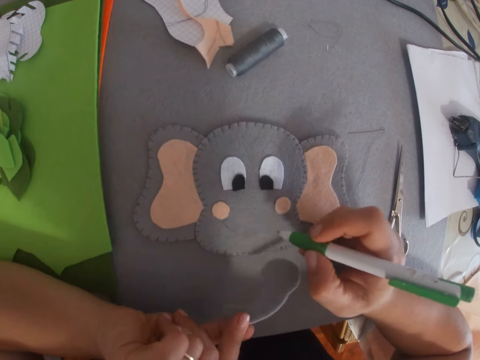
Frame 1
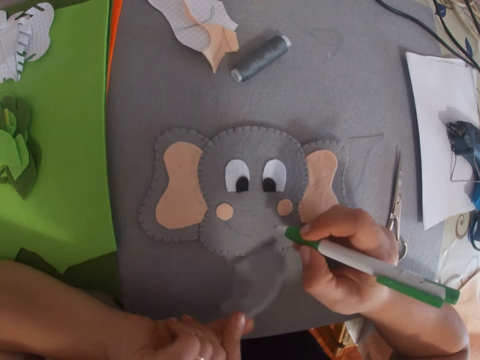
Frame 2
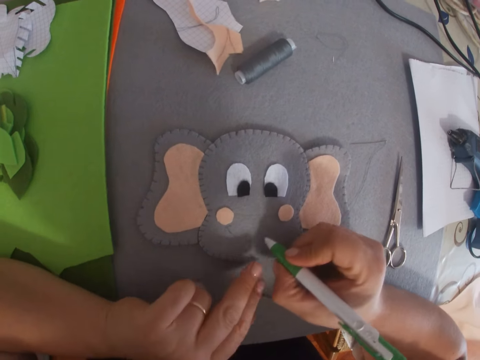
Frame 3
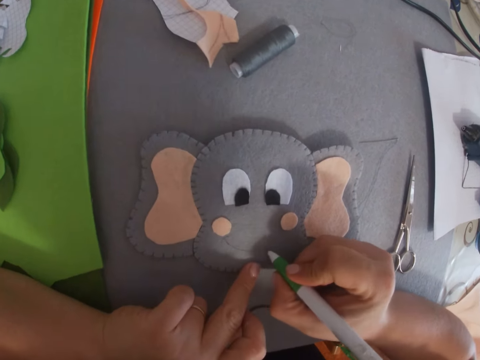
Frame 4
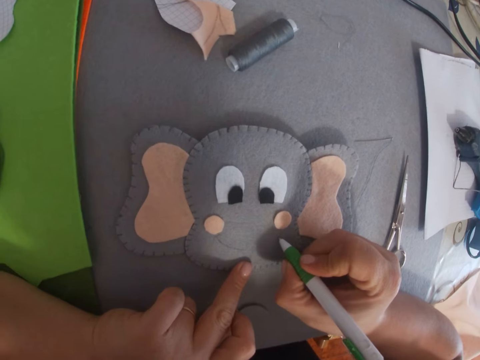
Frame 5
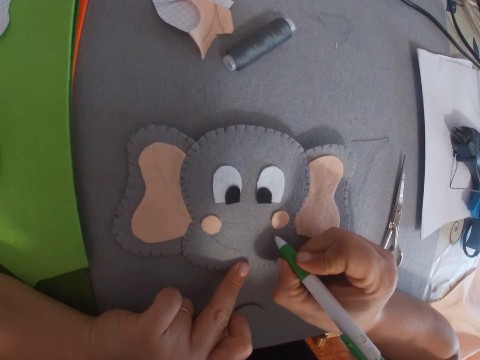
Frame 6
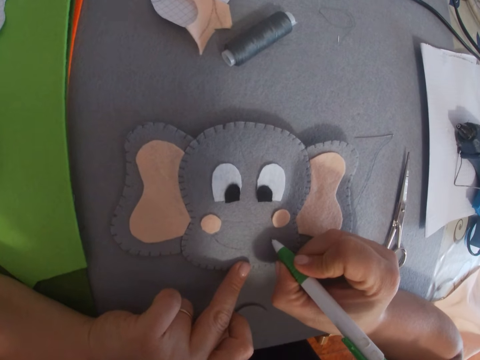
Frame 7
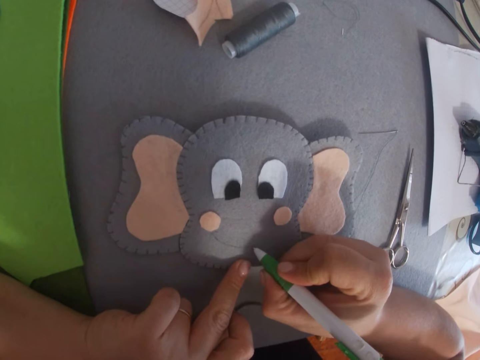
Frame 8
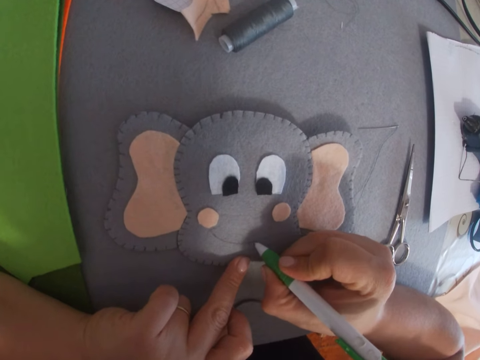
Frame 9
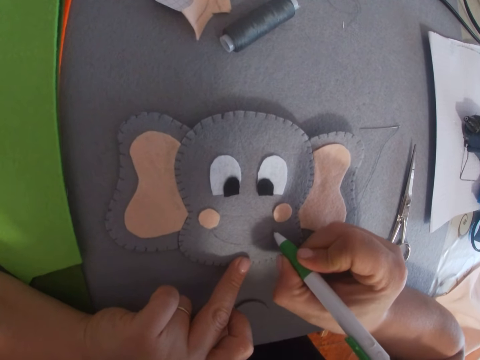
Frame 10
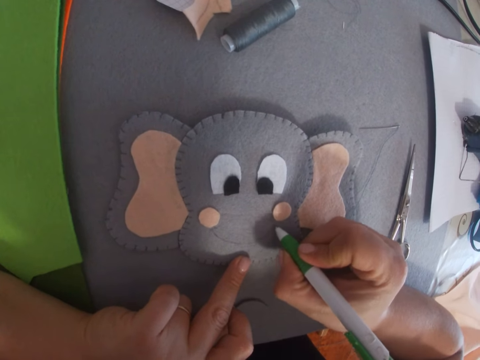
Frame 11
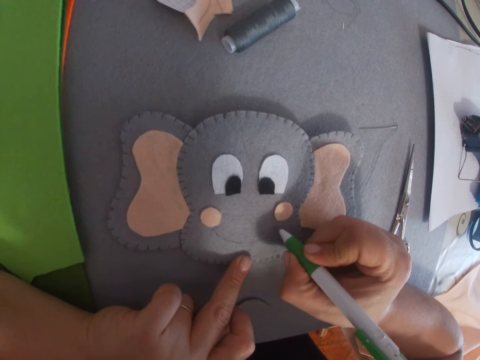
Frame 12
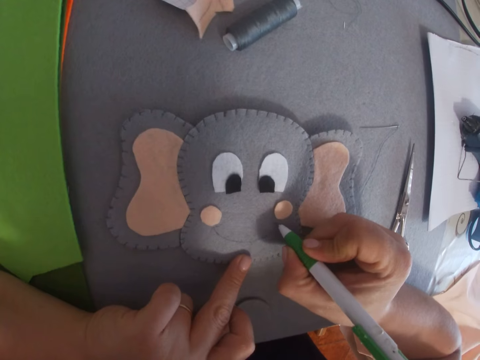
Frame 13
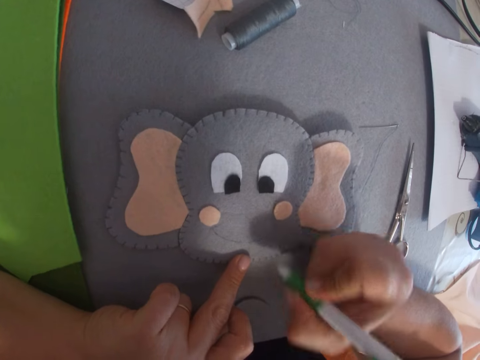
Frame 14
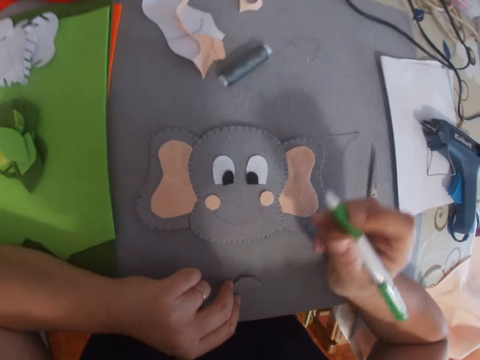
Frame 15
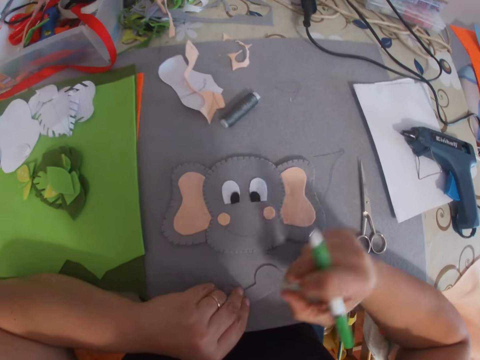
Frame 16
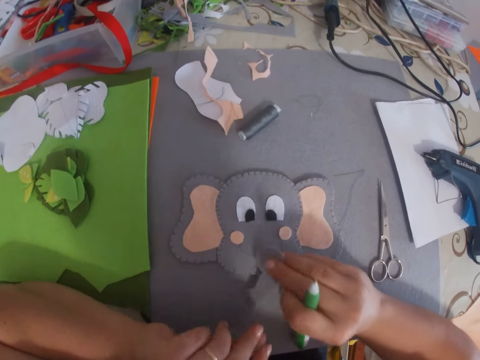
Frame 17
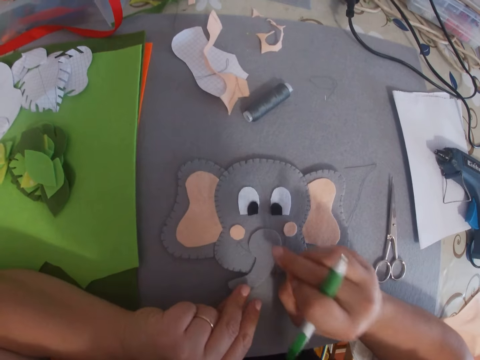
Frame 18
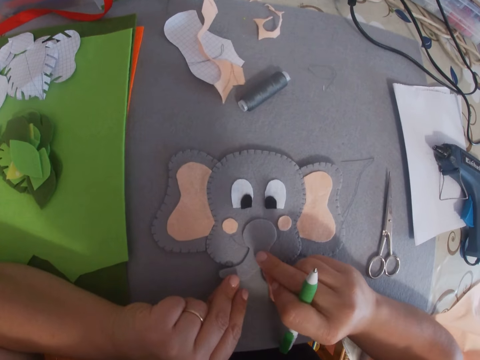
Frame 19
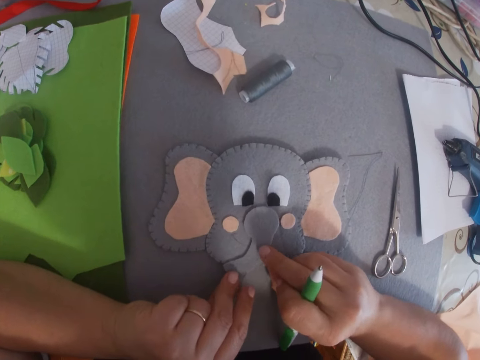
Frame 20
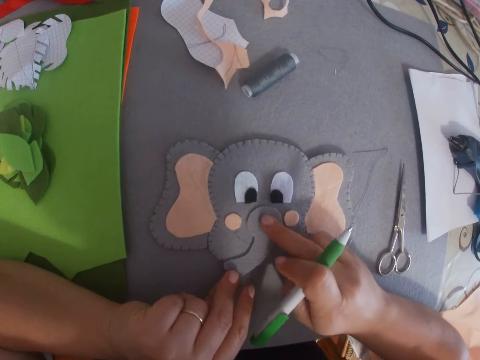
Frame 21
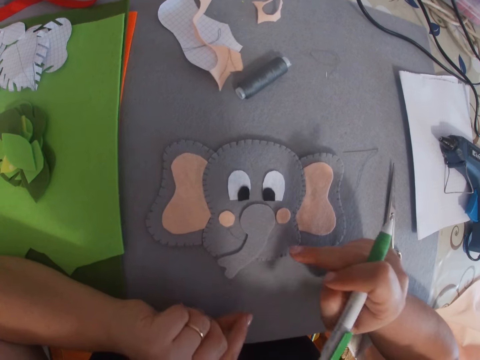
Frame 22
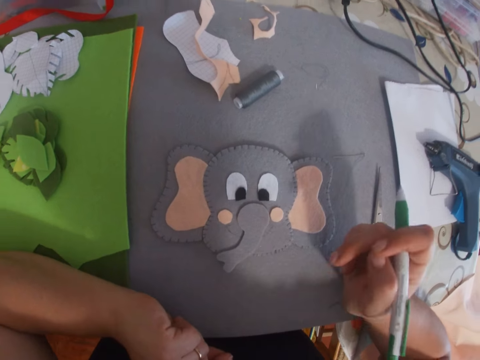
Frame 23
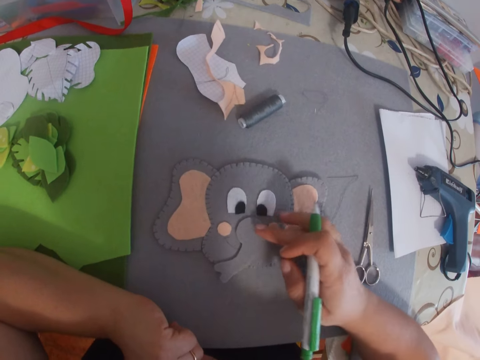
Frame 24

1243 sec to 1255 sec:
The camera wearer shifts the trunk-like piece from the paper using the left hand. They mark the bigger paper using the marker pen. They lift the marker pen off the paper. They place the trunk-like piece of paper on the bigger paper. They adjust the paper.

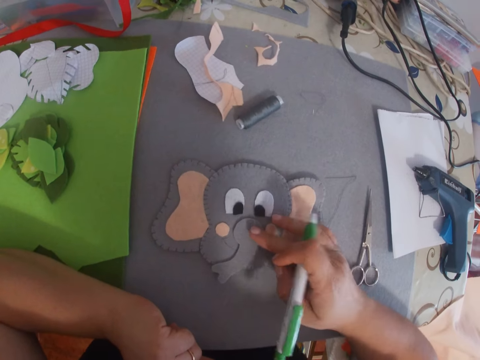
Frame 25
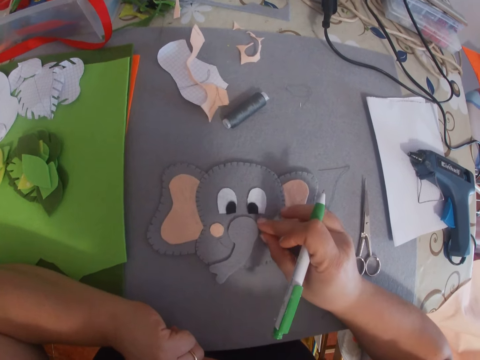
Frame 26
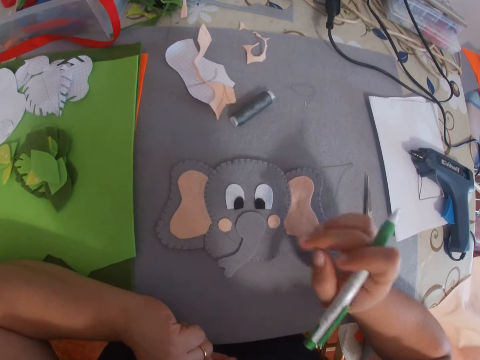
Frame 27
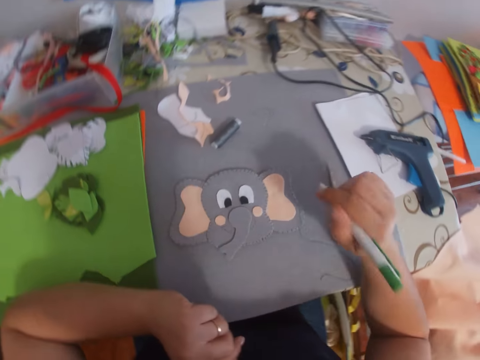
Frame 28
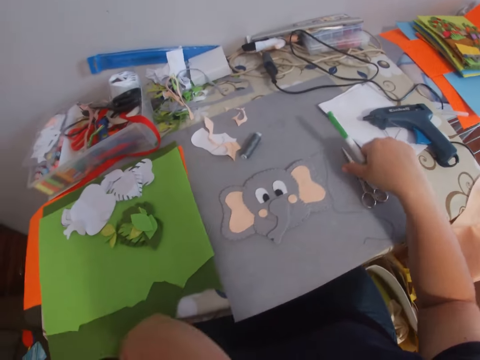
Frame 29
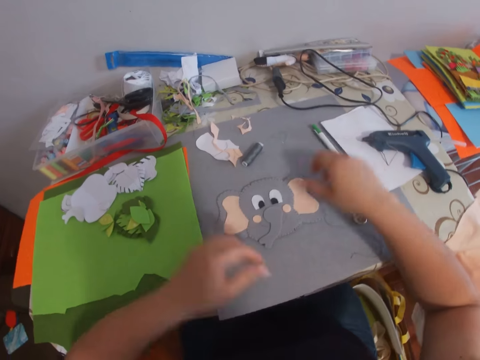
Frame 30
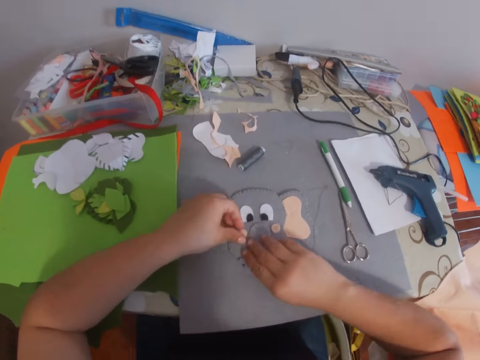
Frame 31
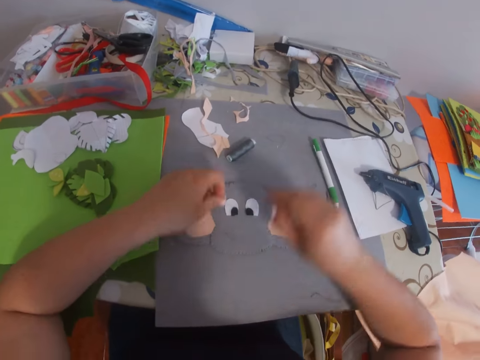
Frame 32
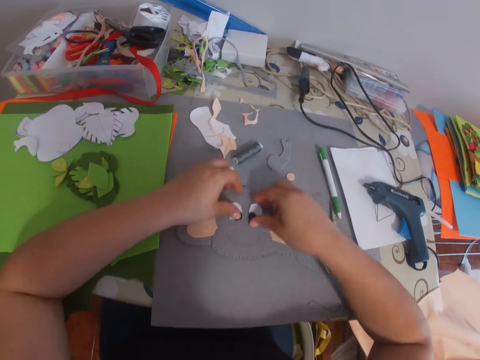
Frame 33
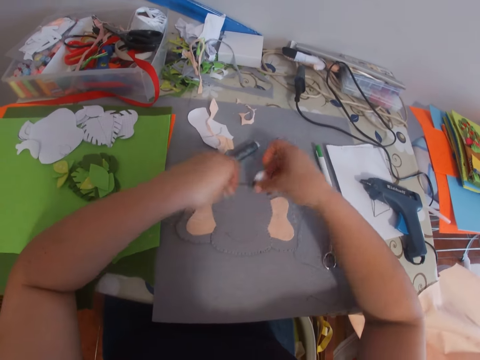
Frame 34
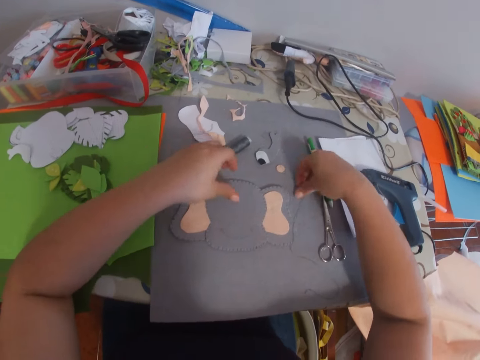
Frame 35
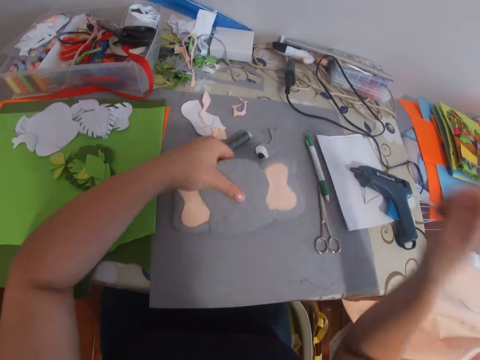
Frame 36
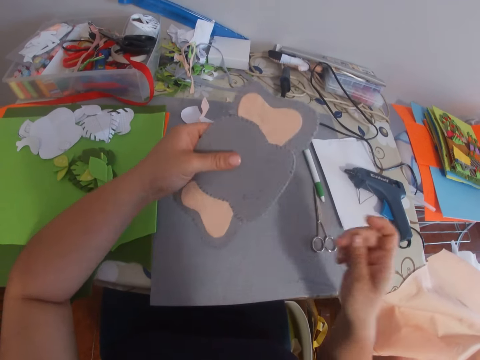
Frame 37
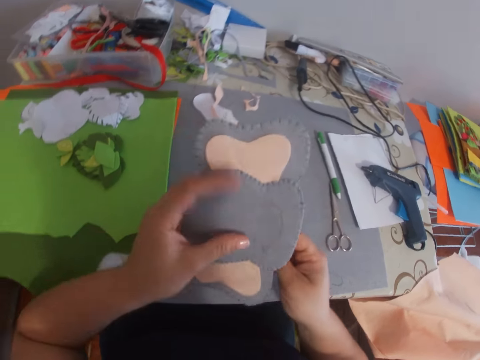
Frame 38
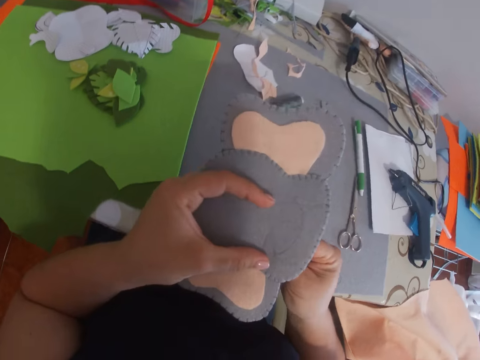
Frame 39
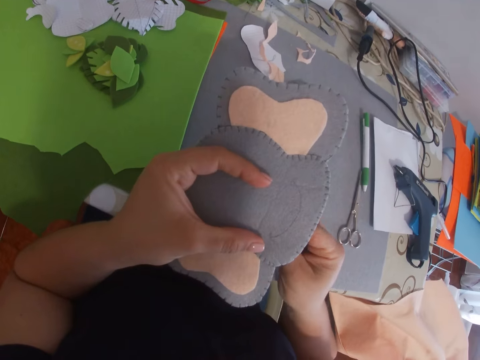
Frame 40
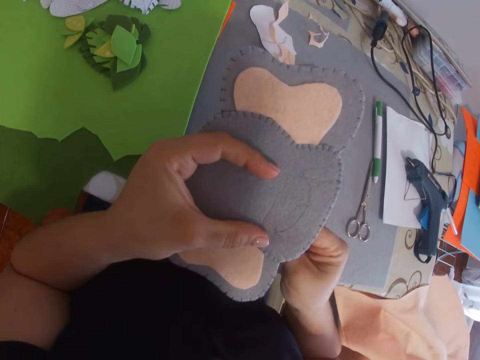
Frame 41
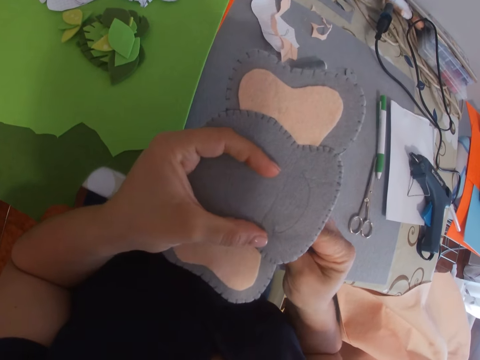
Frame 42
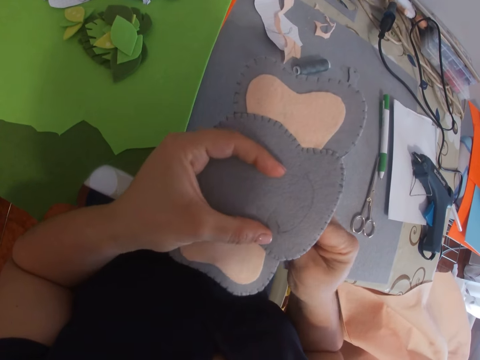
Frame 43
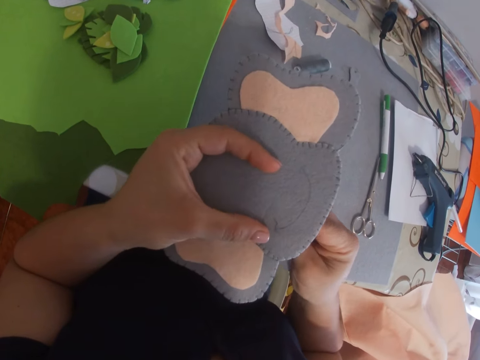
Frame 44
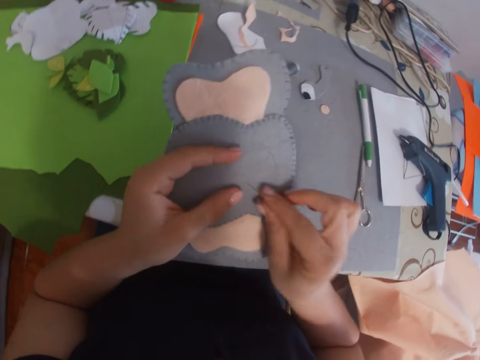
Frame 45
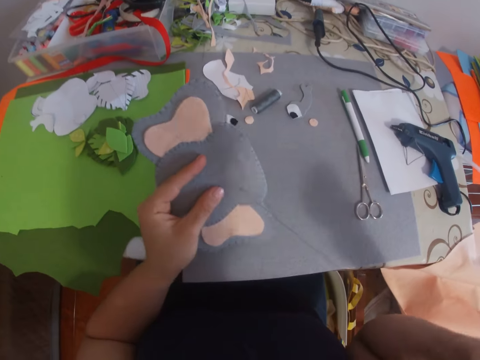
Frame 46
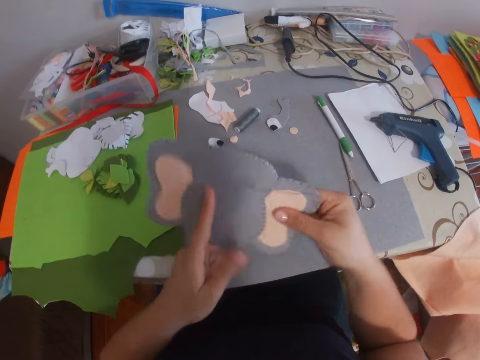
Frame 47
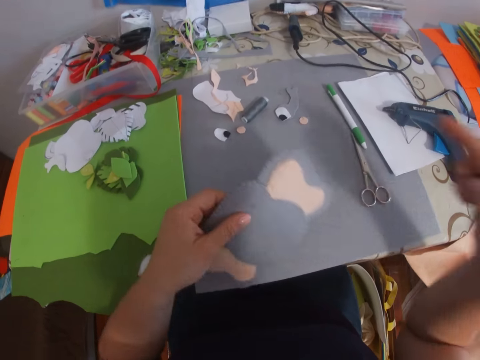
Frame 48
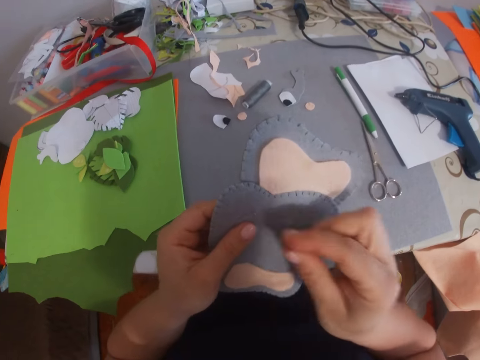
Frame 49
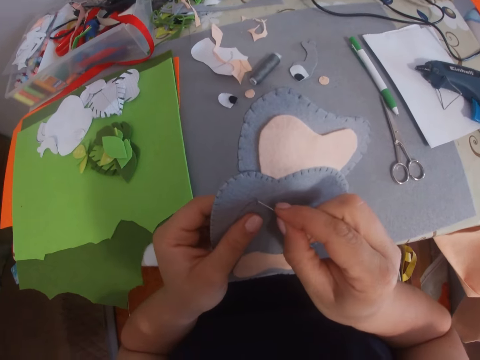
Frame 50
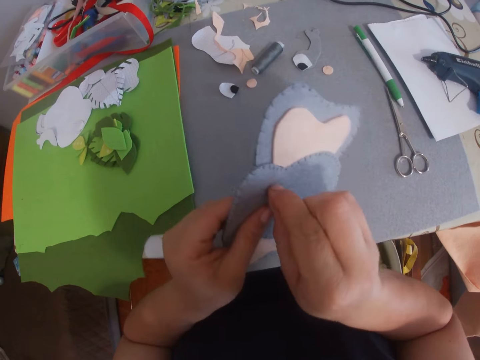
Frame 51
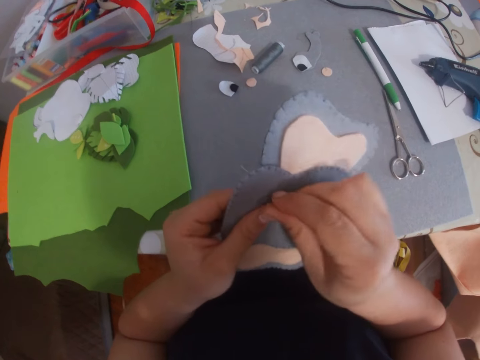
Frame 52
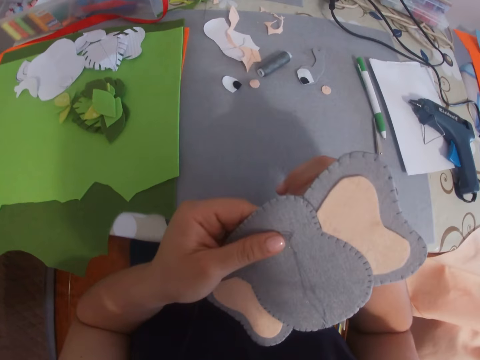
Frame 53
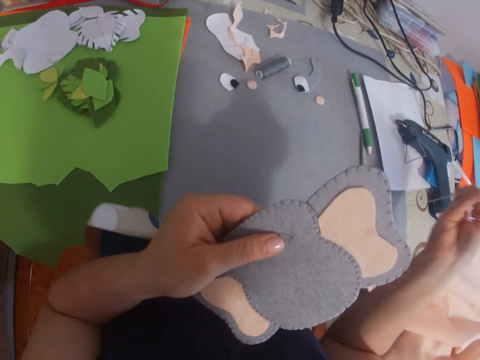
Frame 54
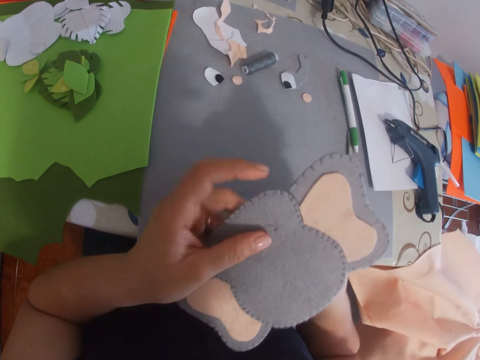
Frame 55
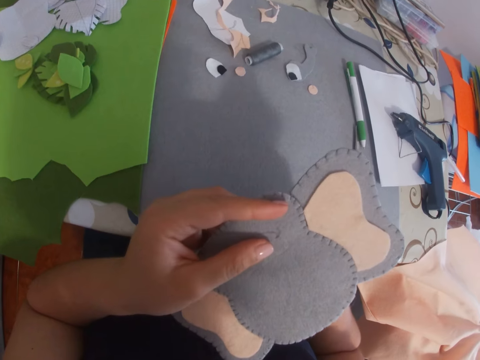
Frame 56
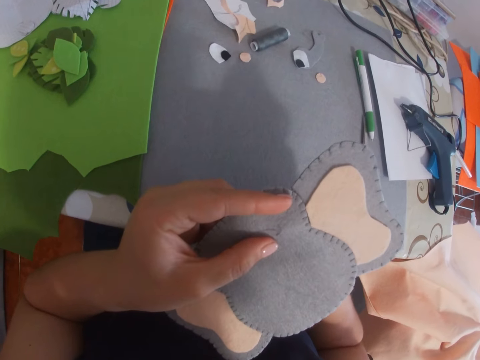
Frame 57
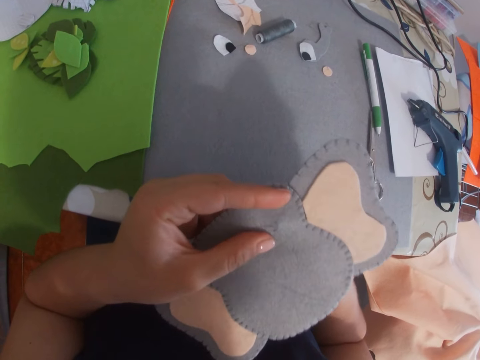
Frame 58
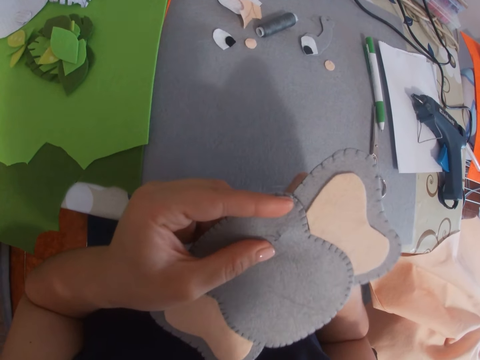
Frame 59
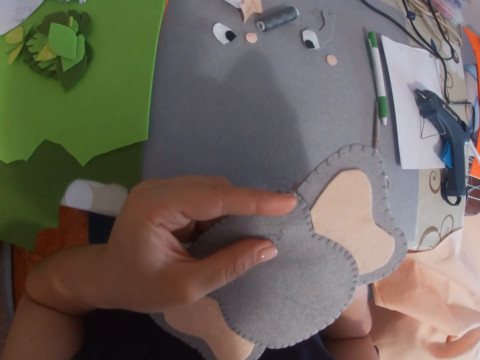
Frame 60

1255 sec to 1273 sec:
The camera wearer drops the click ball pen on the table. They move the eye stickers, circle pieces and trunk-like piece of the paper. They remove the fabric on the bigger craft. They pick the sewing needle from the table using the right hand. They lift the bigger paper piece with the left hand and rotate the paper in the left hand. They hand sew the paper. They rotate the paper. They hand sew the paper.
